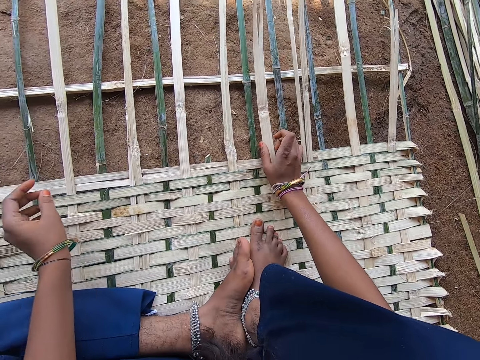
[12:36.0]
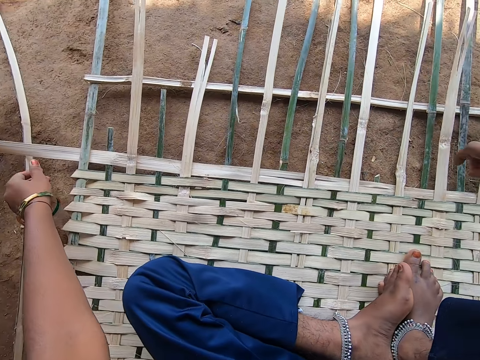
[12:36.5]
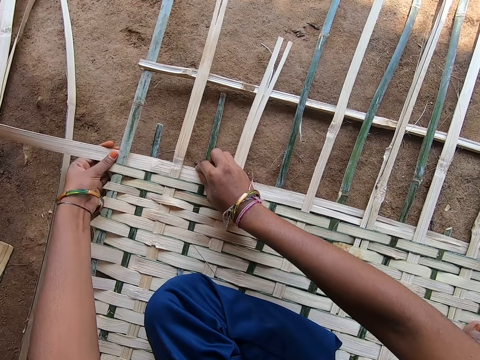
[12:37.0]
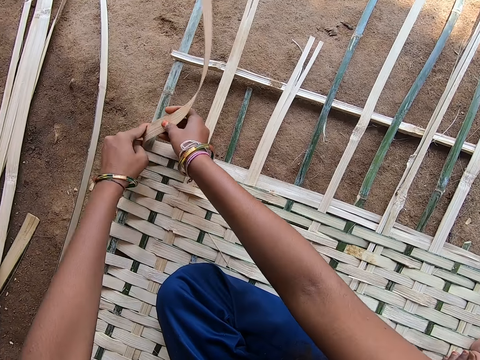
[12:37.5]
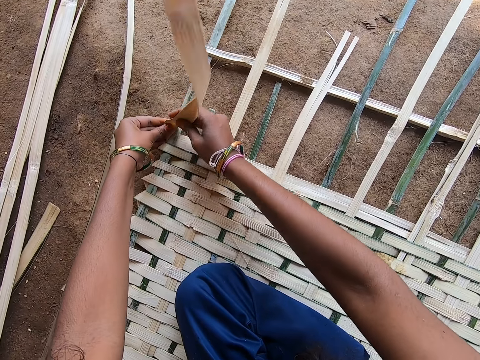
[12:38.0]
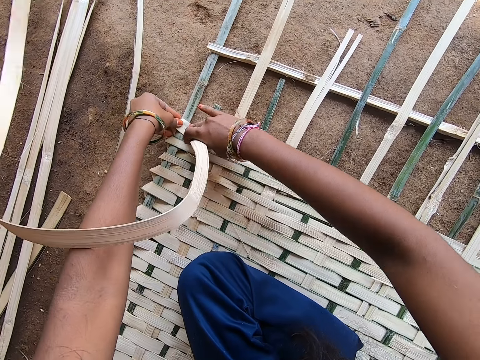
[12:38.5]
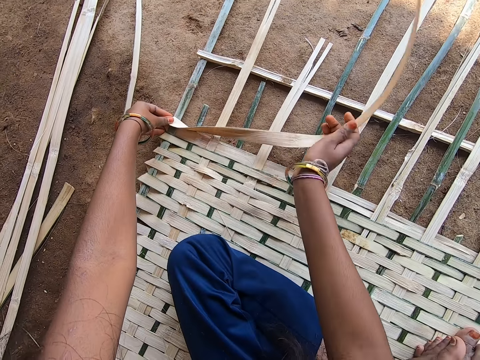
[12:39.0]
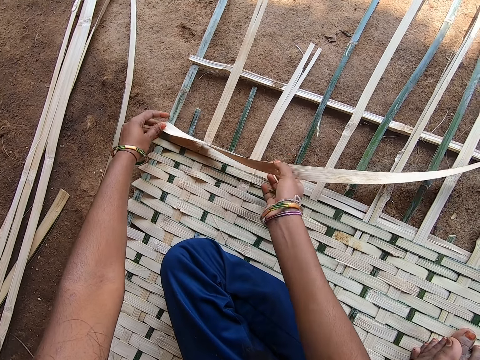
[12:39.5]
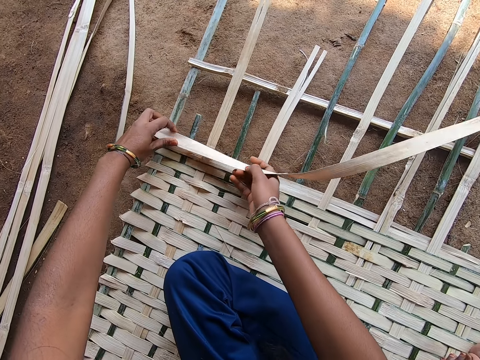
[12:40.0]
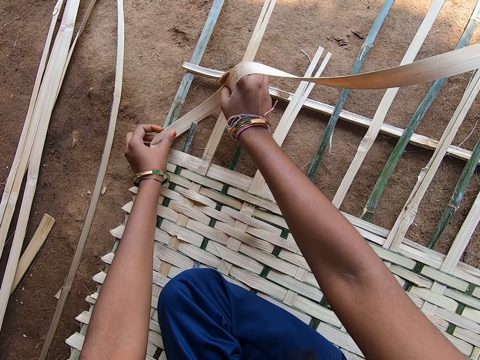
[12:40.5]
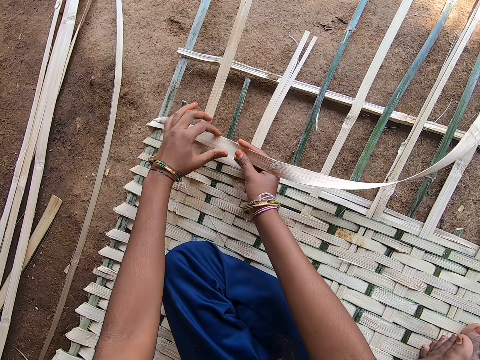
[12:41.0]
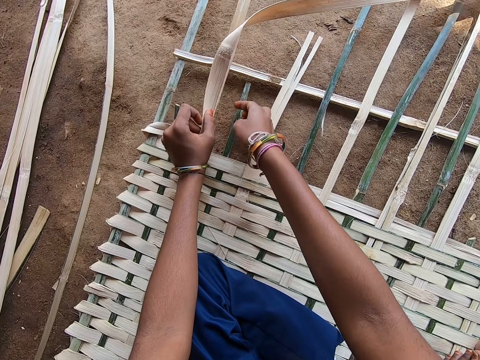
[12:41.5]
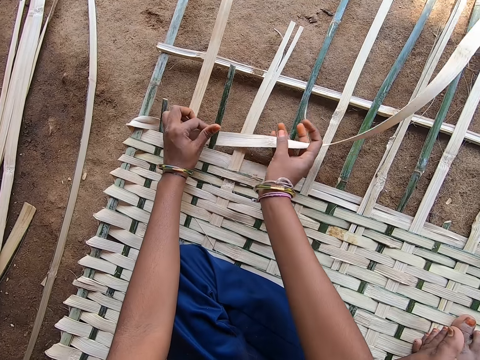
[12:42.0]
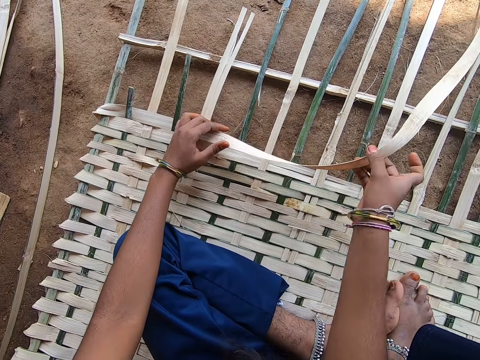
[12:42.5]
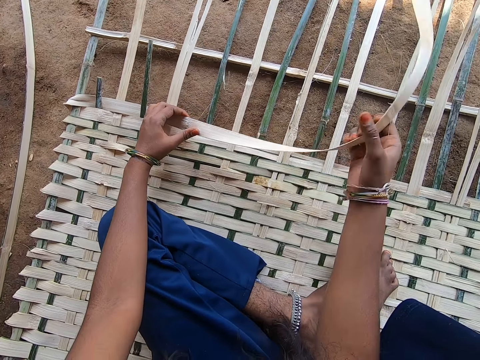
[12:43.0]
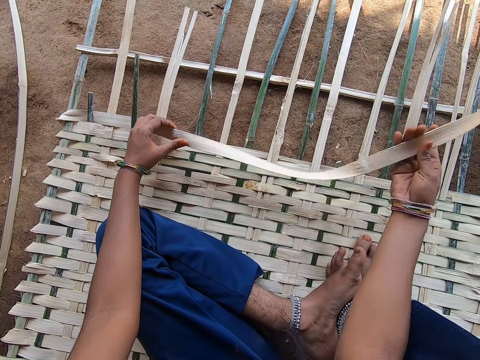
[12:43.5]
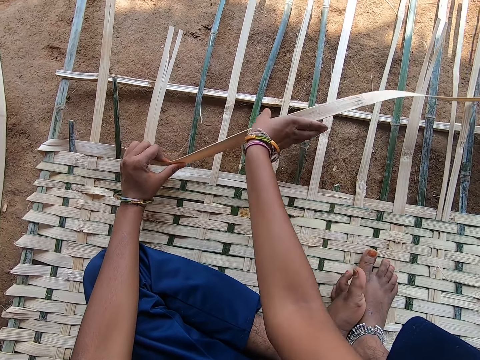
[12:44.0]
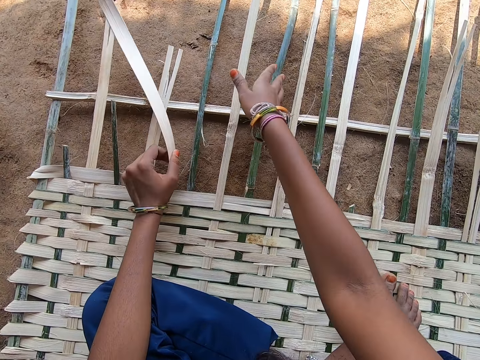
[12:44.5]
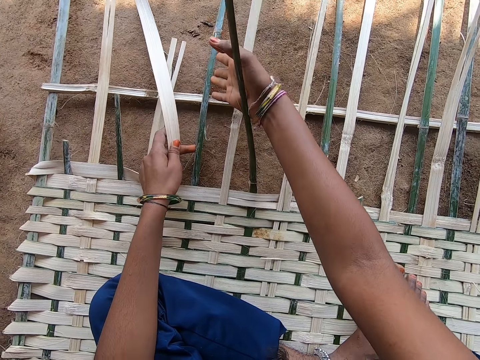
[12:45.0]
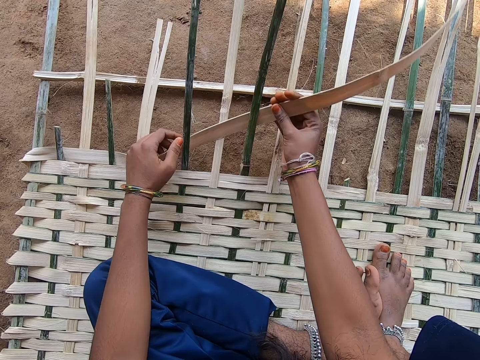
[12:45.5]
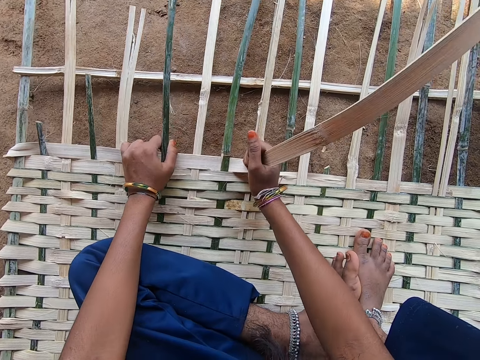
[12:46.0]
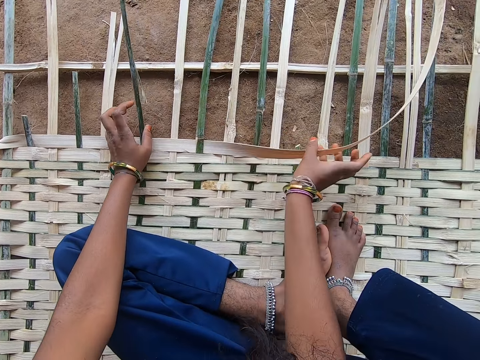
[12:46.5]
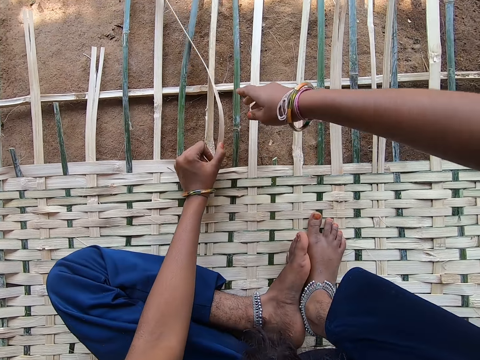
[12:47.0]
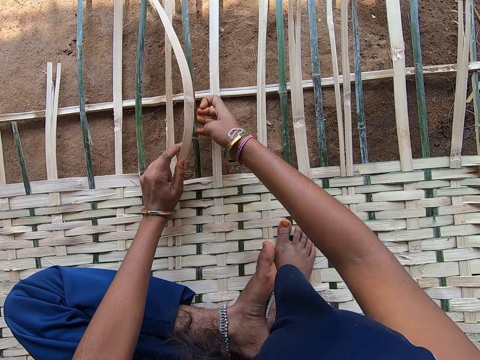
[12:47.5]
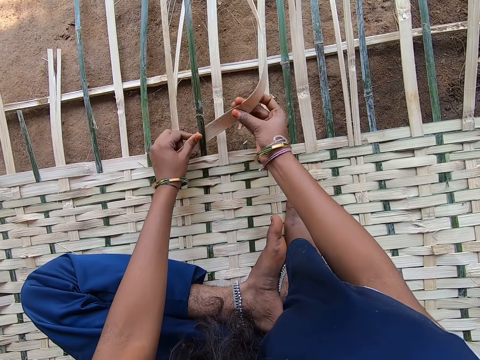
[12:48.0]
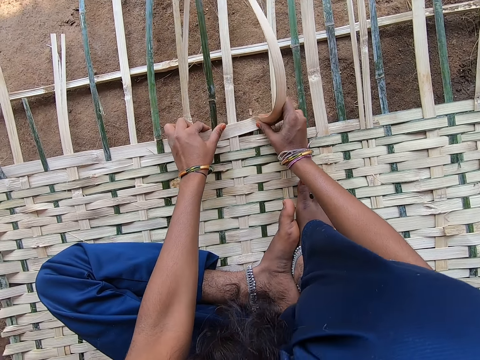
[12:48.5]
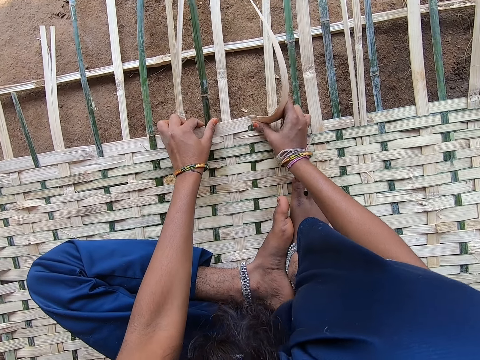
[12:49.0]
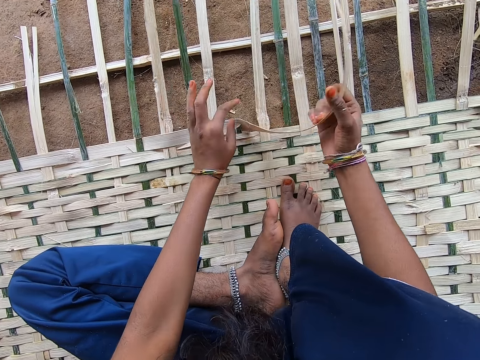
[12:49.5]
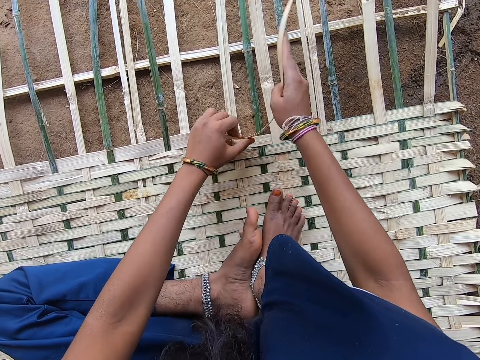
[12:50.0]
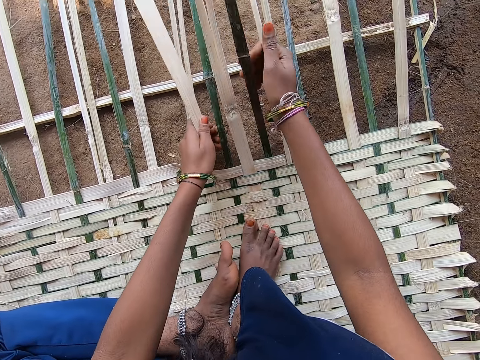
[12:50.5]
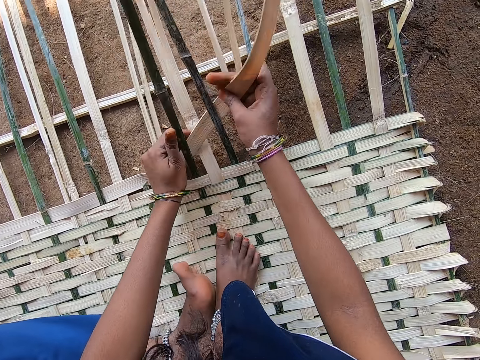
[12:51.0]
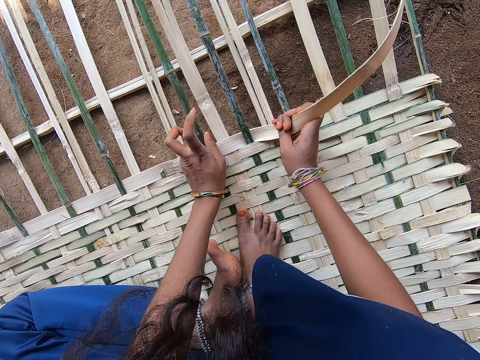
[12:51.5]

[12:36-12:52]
The camera wearer folds the palm leaf. They weave the mat.

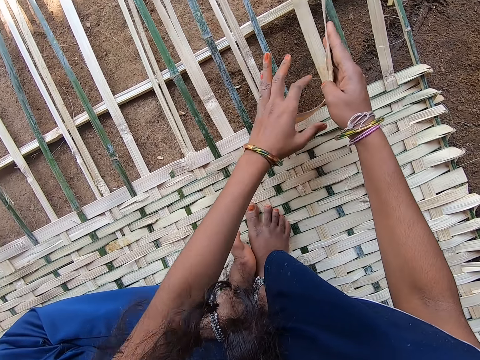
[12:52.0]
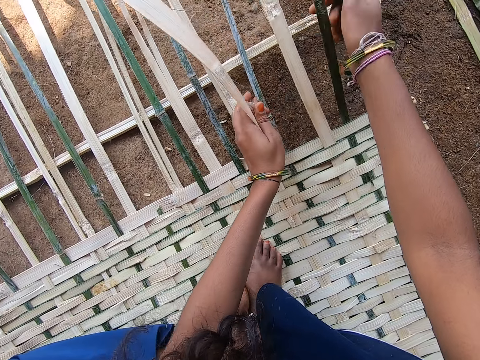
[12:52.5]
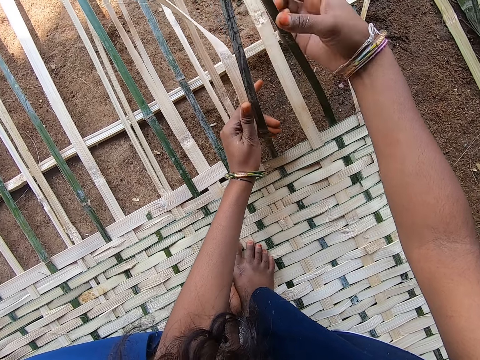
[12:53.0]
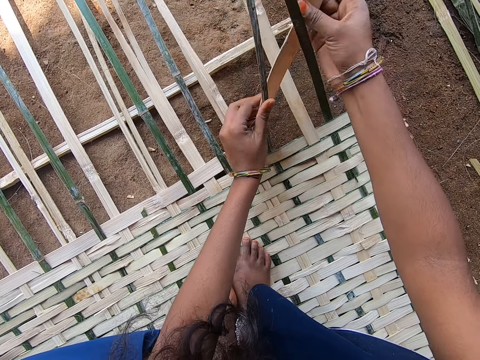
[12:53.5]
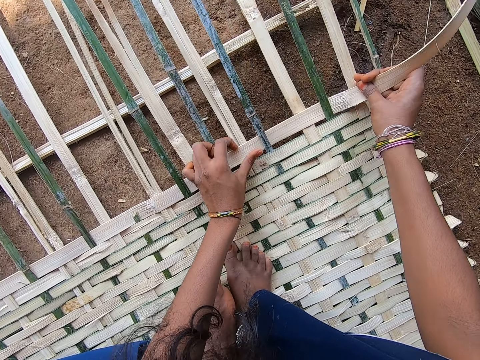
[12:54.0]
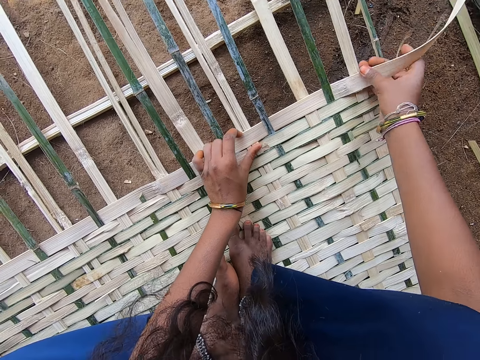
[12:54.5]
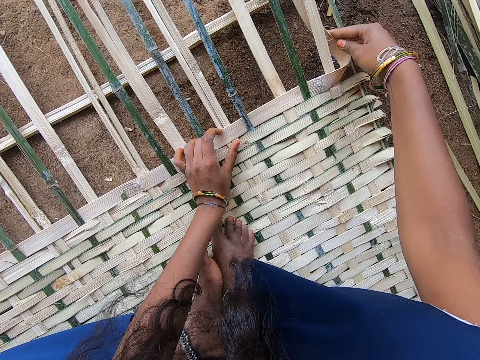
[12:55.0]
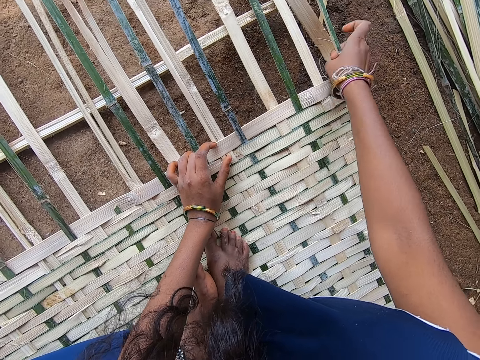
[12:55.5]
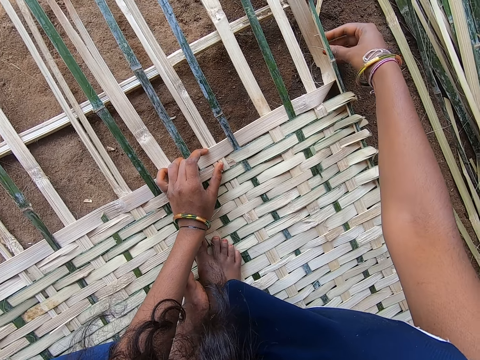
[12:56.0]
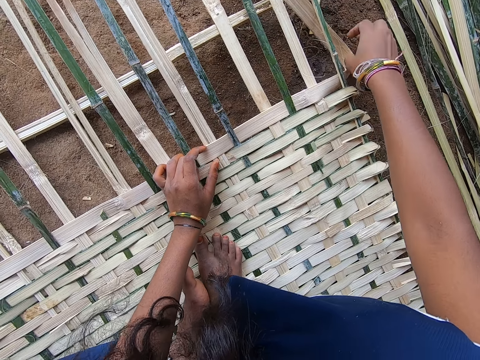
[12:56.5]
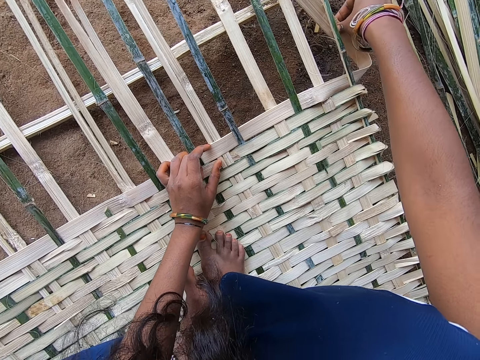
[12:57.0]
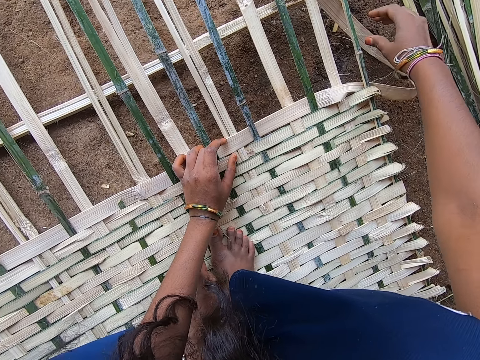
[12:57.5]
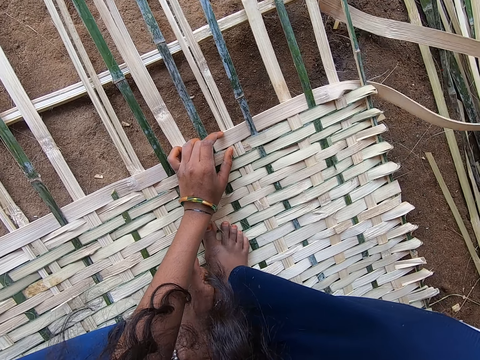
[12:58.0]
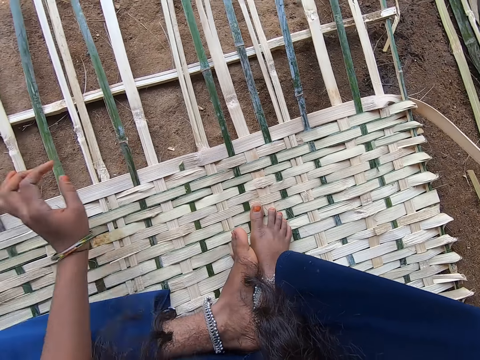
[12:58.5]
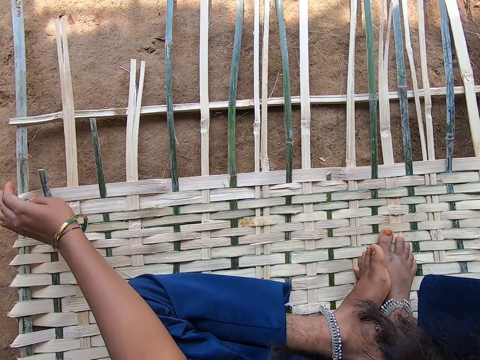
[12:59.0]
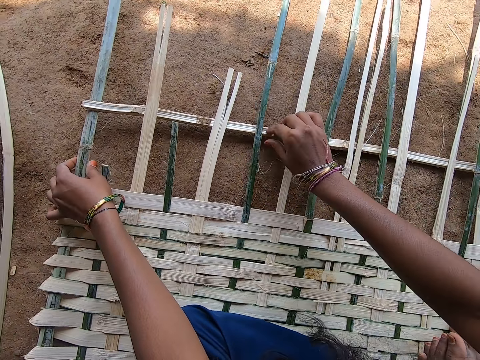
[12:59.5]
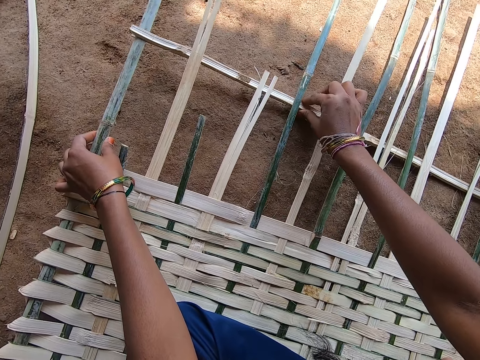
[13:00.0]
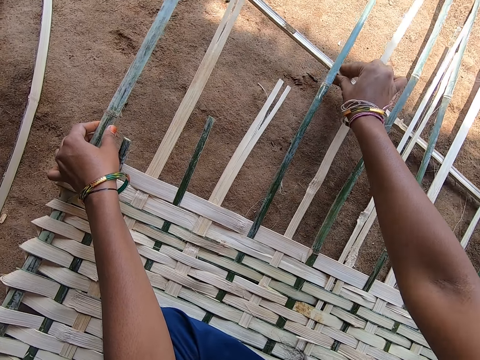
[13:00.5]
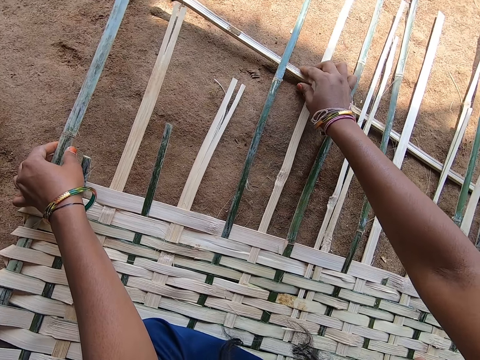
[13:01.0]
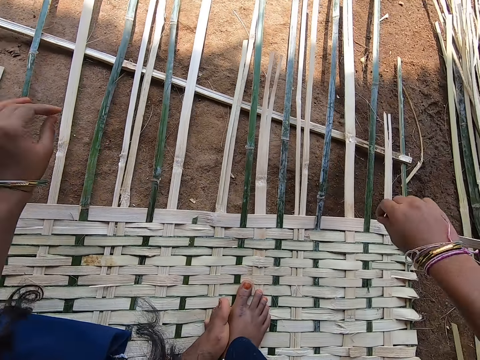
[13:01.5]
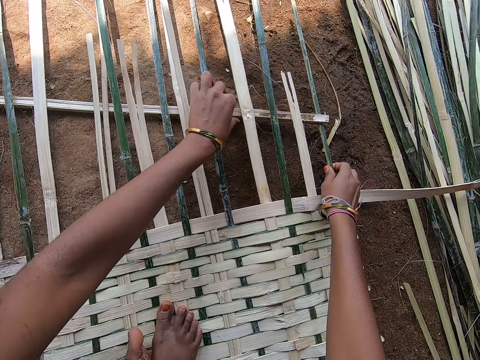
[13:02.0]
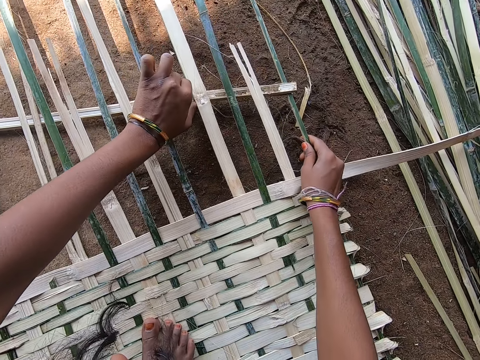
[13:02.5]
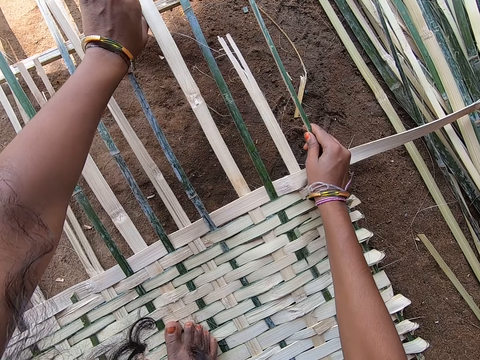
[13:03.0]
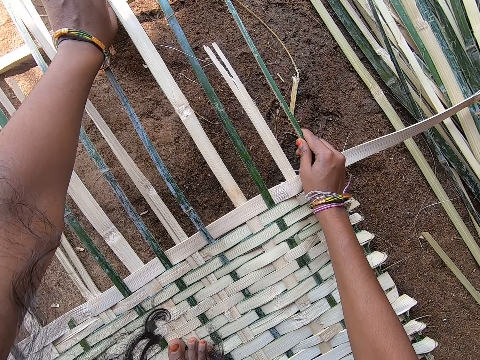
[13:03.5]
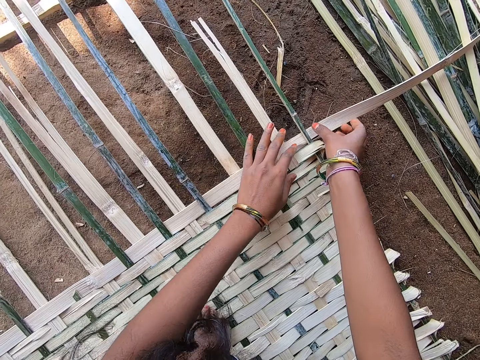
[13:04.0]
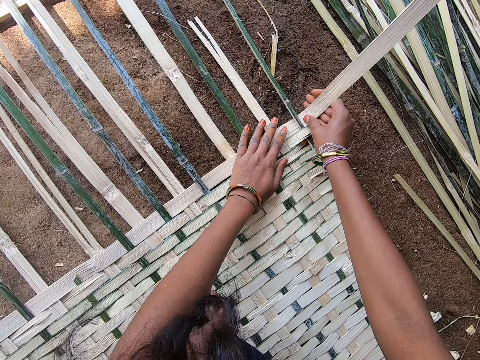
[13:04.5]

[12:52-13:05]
The camera wearer moves the reed stick. They hold the bamboo wood.
